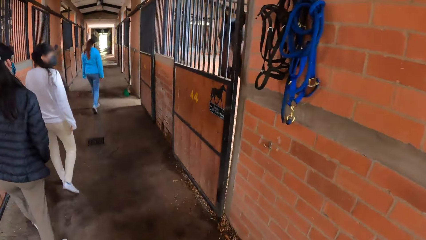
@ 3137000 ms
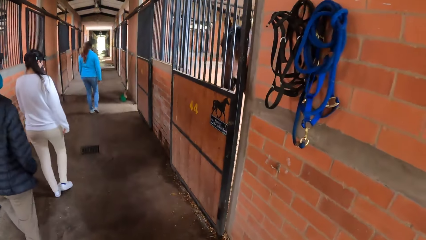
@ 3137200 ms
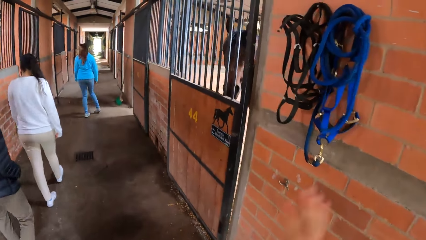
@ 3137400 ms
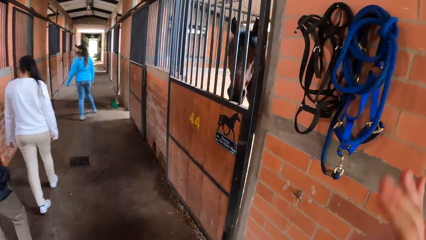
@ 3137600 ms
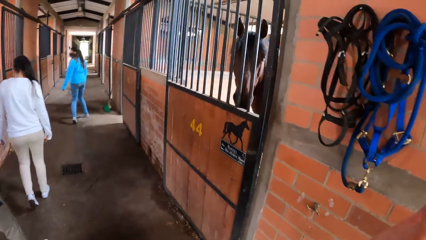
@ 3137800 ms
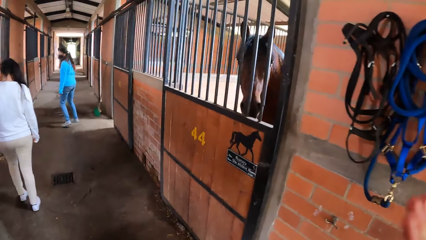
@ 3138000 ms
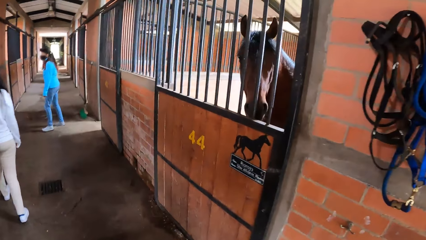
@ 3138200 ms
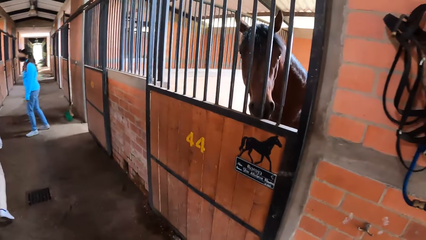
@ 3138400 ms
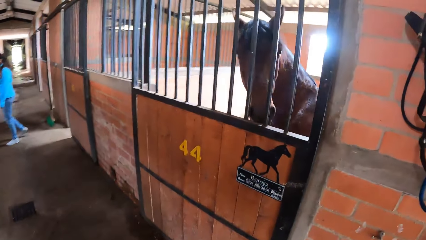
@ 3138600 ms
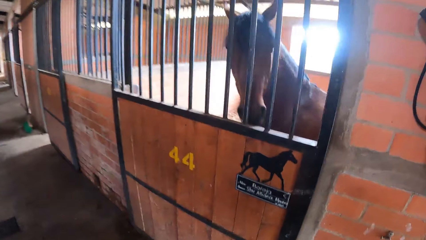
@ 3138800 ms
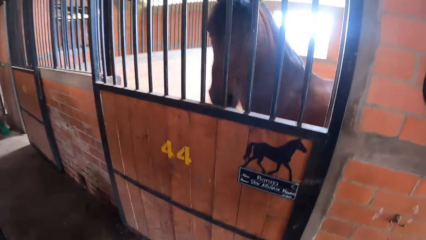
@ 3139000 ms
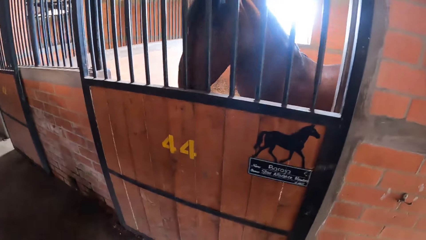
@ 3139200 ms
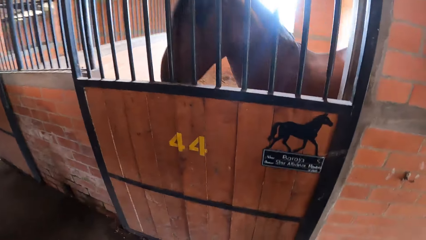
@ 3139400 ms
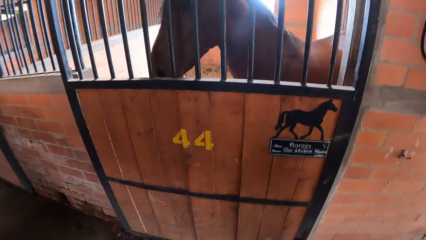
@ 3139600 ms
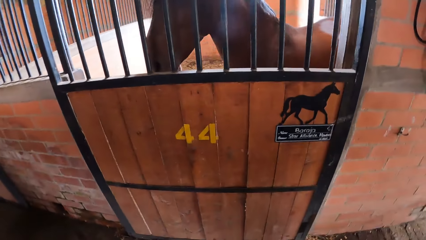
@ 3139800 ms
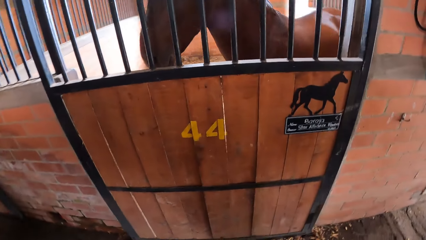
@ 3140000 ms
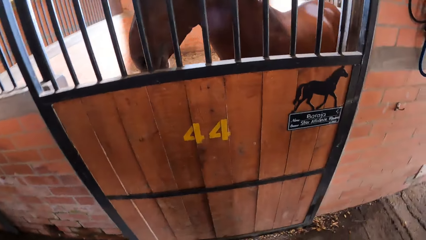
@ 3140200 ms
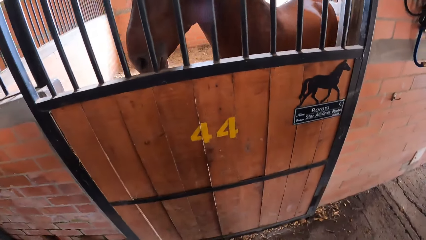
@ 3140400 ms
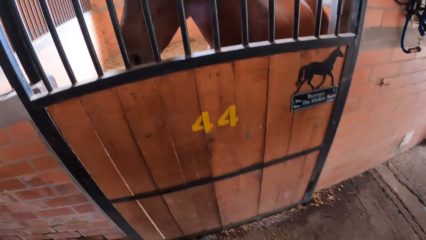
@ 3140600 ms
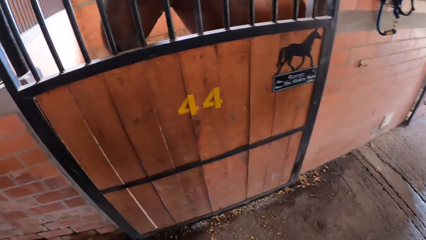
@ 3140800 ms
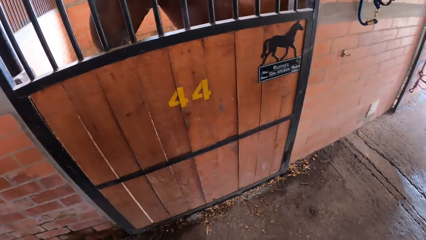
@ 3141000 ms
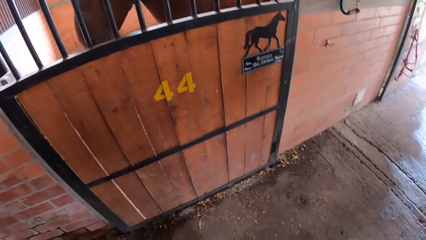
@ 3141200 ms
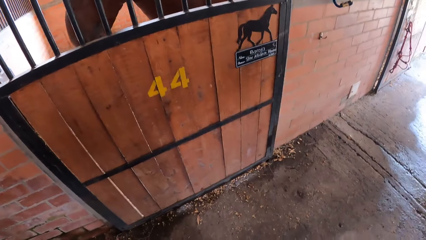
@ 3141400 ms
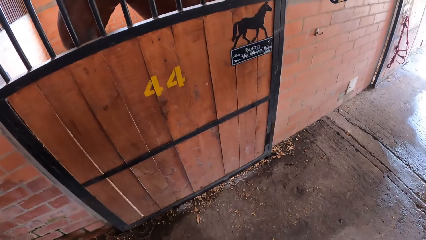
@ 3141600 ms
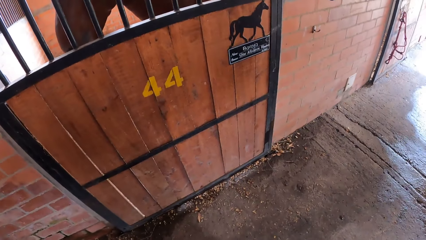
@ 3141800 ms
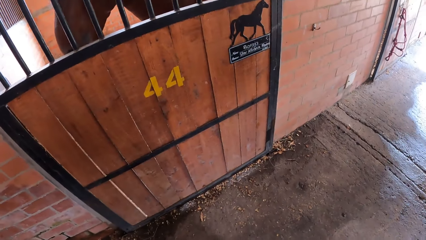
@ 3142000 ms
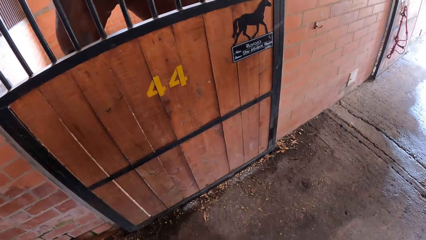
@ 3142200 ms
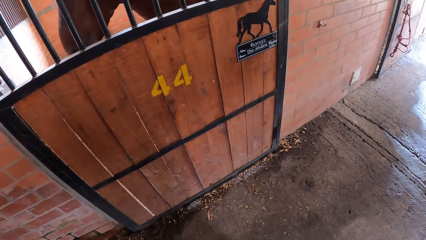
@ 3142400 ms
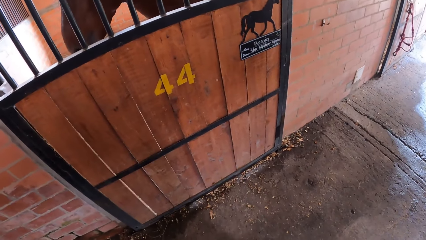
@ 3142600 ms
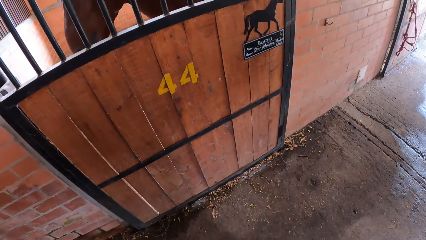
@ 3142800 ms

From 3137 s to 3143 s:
The camera wearer waves at a horse with her right hand.

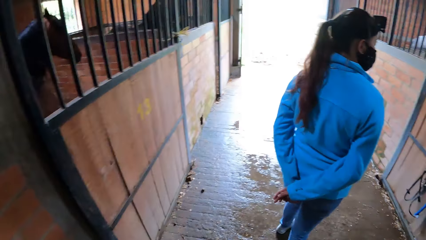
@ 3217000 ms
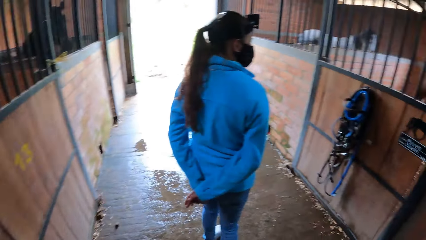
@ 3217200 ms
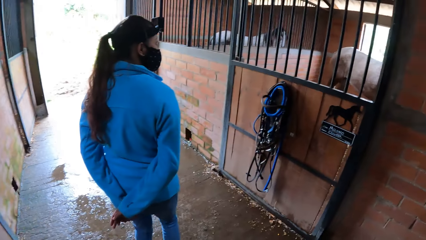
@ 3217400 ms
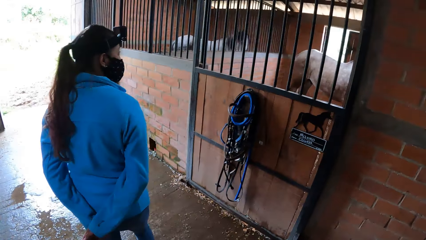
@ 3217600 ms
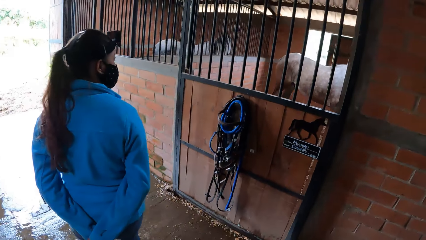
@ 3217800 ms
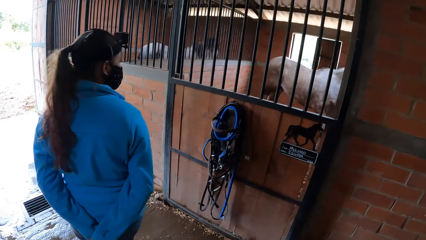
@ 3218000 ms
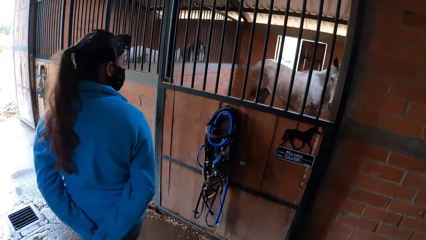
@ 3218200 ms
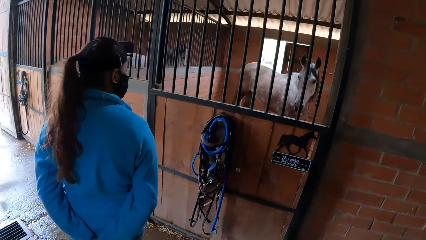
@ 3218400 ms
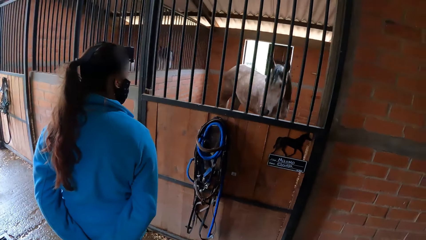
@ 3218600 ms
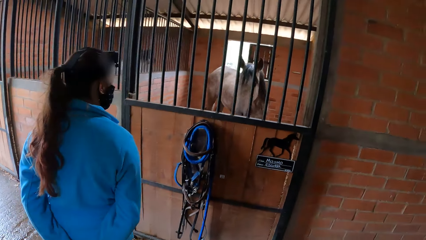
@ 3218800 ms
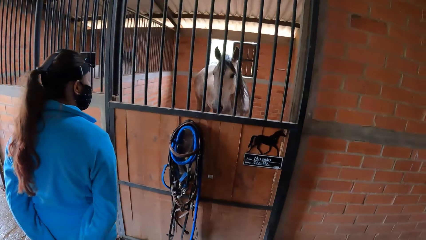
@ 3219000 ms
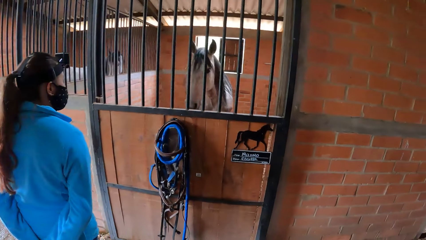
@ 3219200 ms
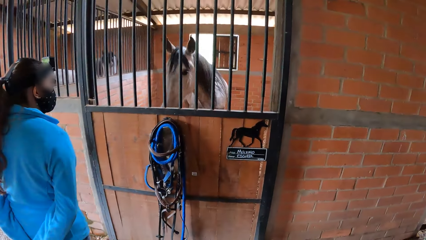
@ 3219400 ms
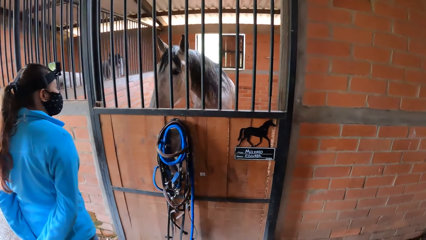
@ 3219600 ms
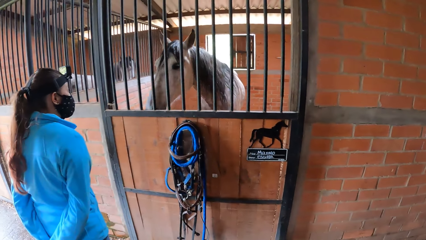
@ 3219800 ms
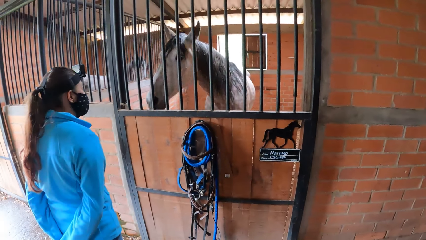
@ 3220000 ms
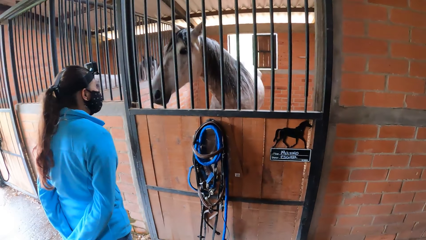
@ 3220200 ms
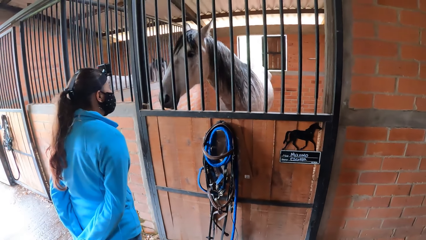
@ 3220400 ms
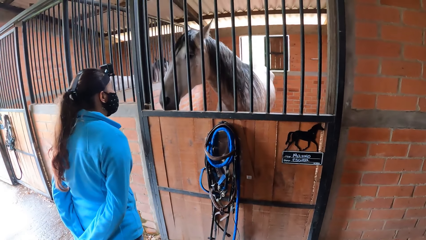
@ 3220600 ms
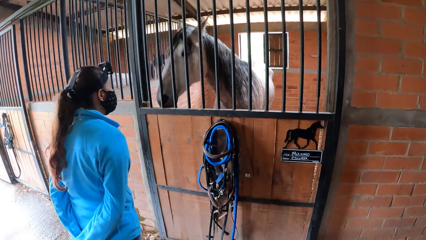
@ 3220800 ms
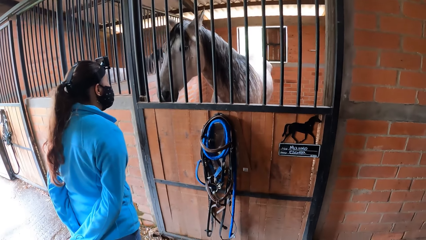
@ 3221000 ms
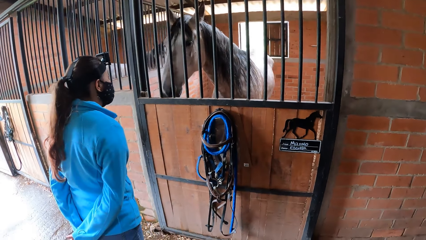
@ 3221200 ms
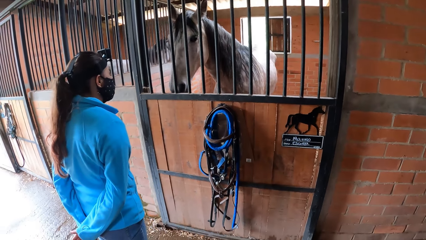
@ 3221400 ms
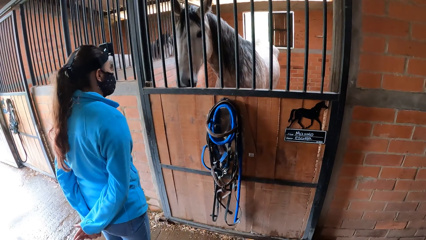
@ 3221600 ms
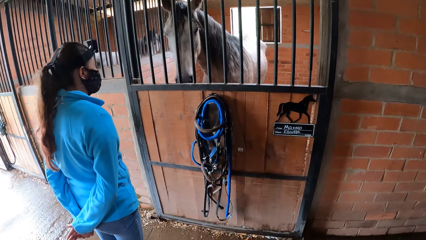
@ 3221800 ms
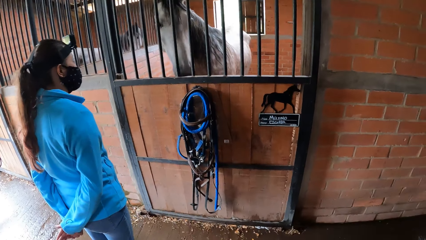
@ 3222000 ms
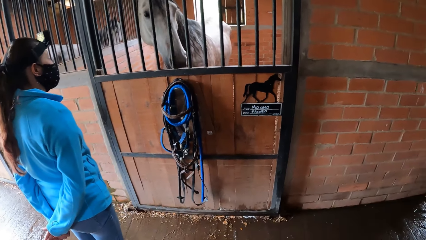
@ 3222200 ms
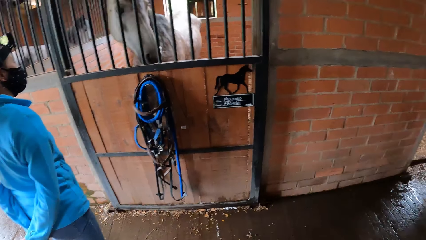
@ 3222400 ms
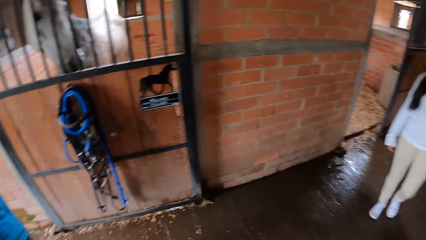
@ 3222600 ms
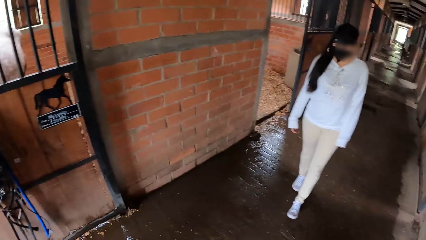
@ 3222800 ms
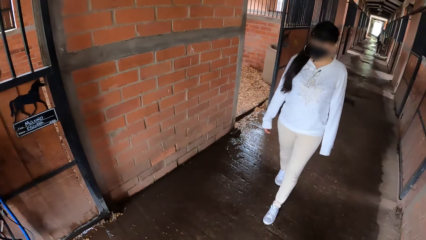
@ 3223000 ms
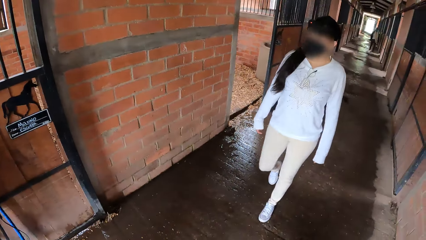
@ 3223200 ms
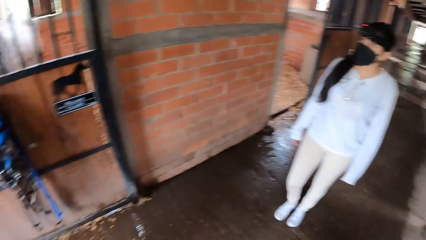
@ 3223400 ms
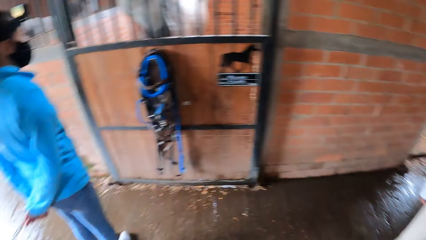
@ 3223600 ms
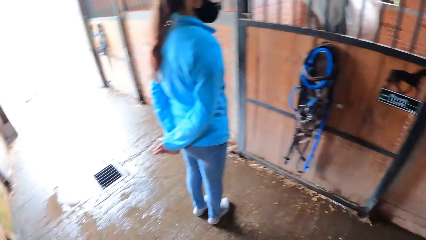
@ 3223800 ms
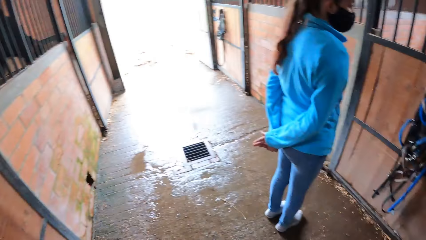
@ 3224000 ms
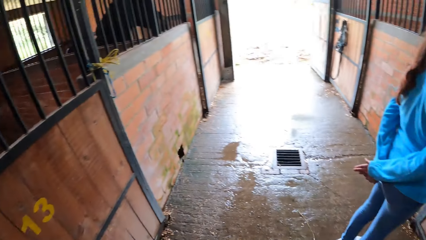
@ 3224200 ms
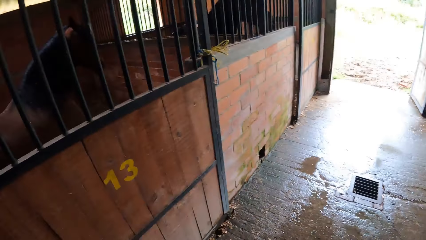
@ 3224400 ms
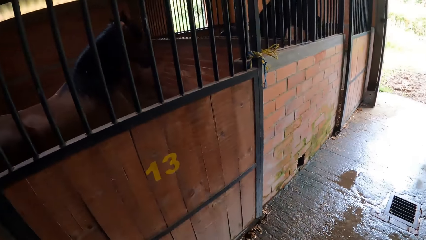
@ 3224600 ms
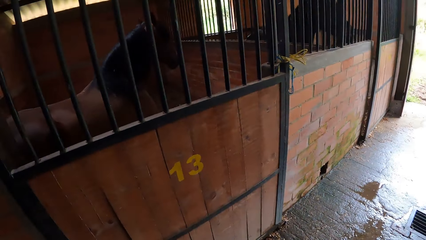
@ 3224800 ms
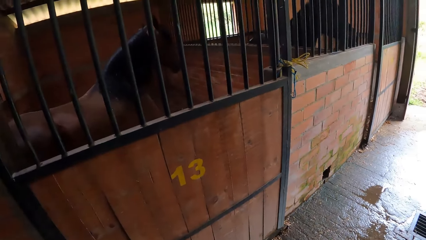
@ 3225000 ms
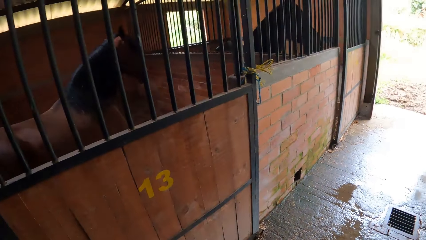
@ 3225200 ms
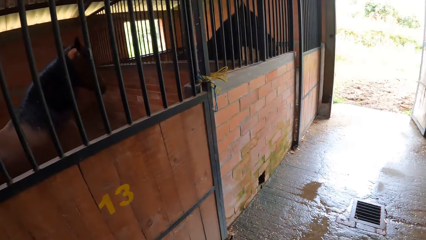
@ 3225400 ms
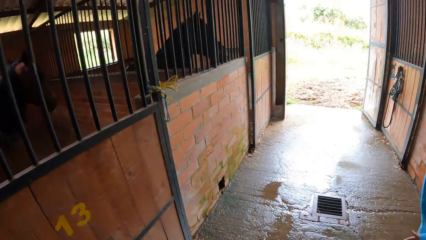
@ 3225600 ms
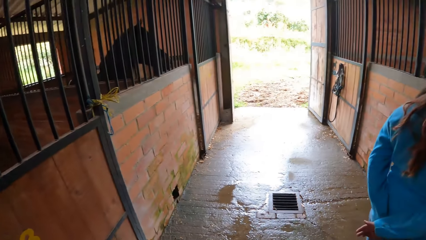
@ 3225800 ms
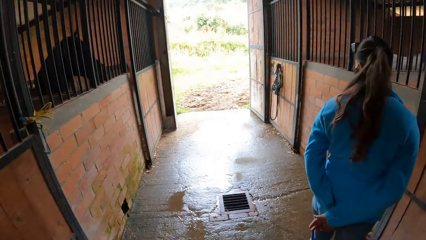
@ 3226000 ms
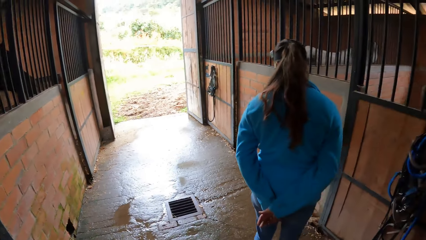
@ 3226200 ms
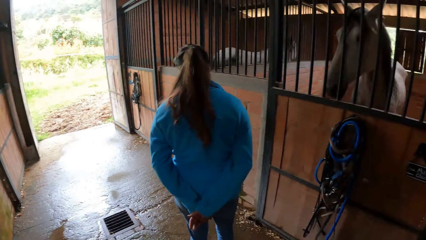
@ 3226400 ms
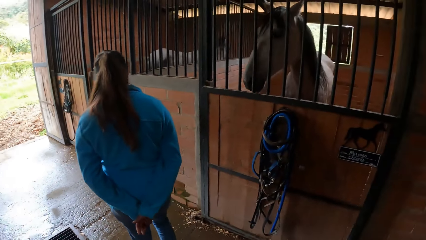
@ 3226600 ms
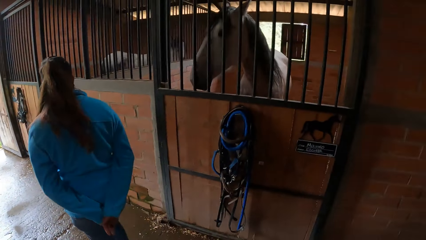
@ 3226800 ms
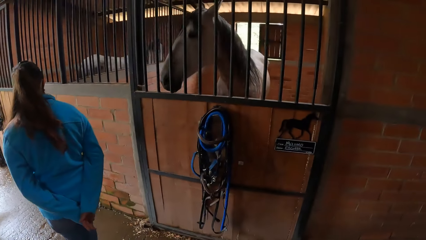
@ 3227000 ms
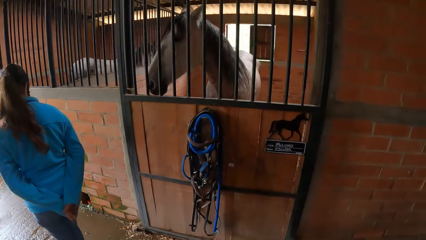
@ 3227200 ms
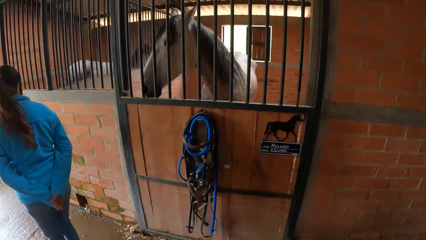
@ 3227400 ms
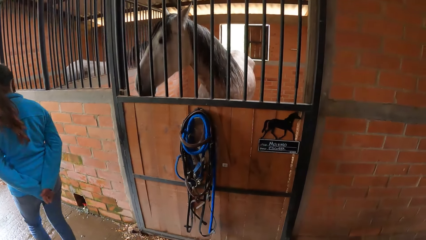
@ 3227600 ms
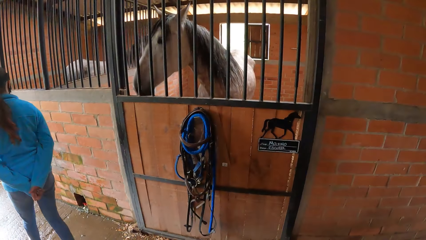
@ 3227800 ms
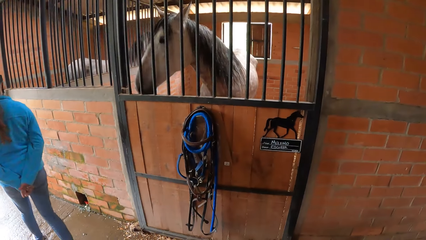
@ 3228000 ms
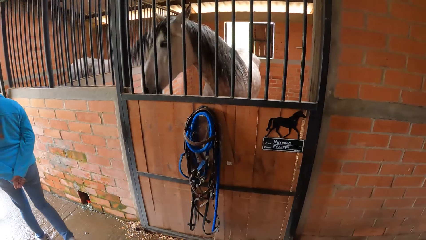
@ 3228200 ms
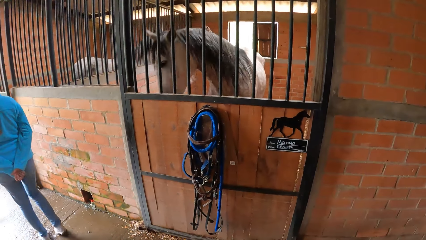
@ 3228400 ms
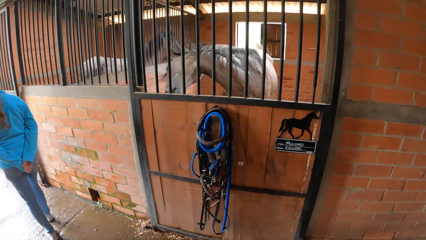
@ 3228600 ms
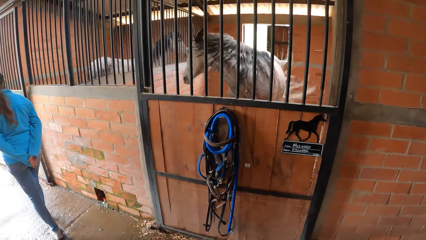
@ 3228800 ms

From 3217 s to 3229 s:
The camera wearer stops to look at the horse.
